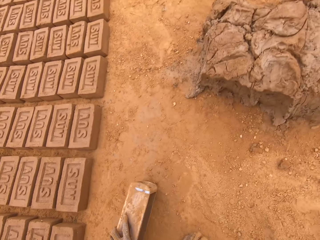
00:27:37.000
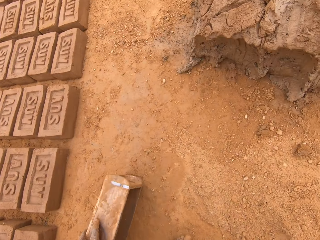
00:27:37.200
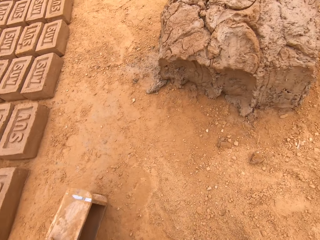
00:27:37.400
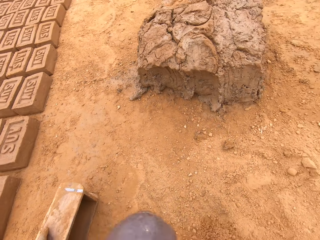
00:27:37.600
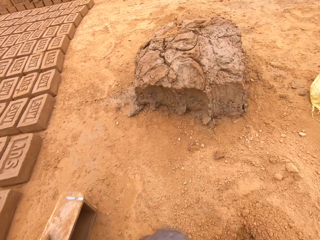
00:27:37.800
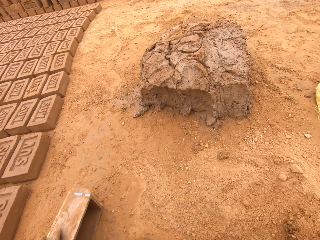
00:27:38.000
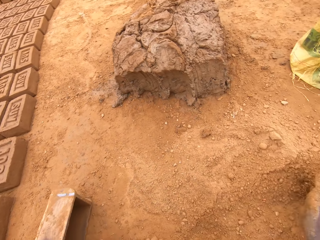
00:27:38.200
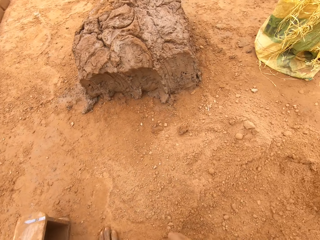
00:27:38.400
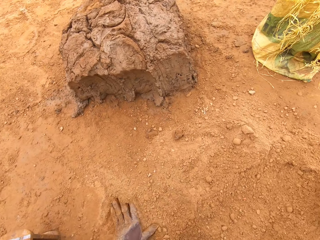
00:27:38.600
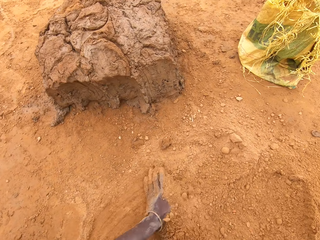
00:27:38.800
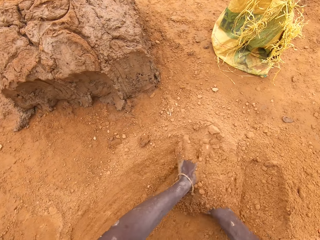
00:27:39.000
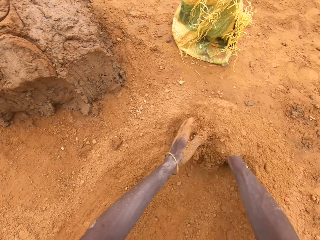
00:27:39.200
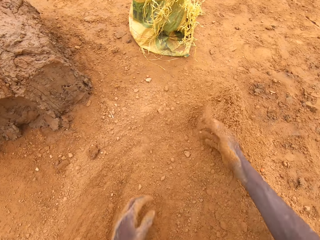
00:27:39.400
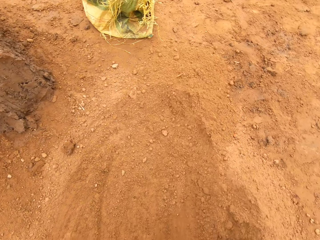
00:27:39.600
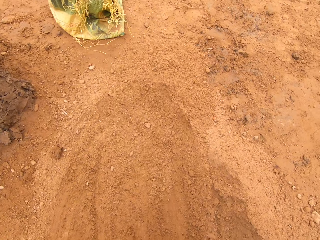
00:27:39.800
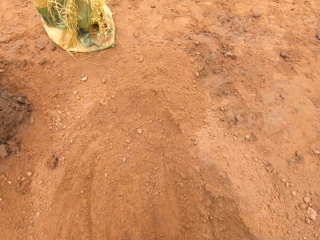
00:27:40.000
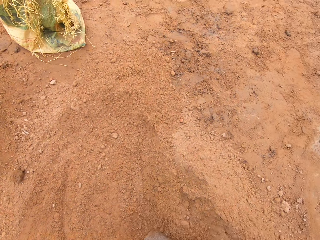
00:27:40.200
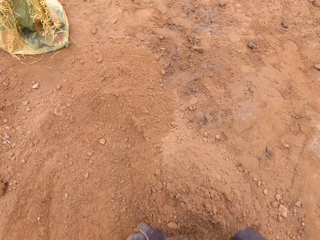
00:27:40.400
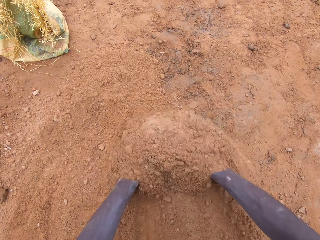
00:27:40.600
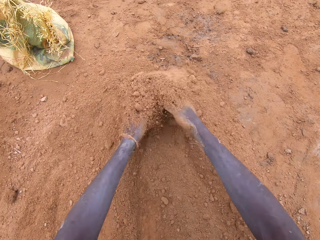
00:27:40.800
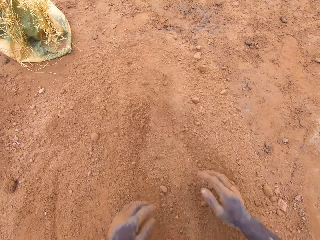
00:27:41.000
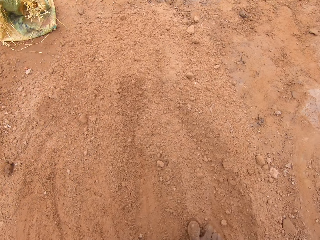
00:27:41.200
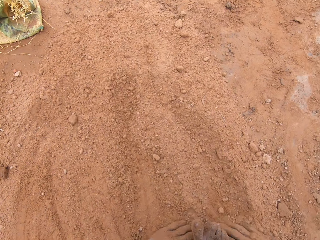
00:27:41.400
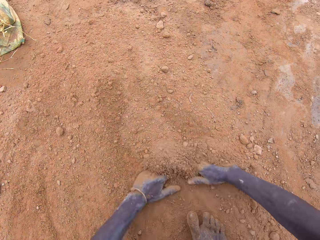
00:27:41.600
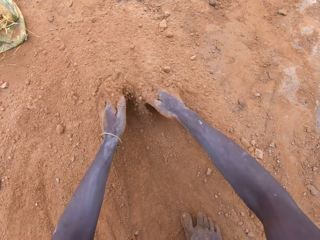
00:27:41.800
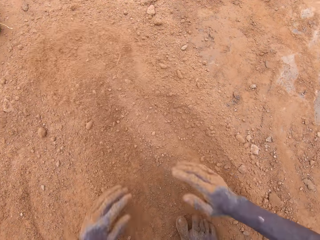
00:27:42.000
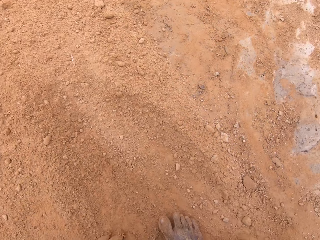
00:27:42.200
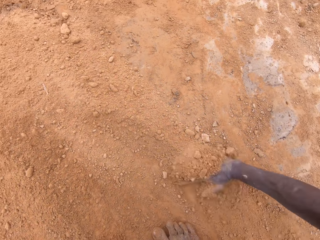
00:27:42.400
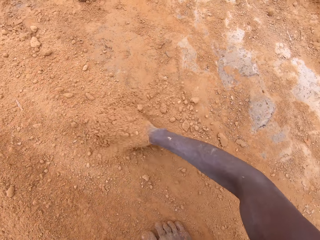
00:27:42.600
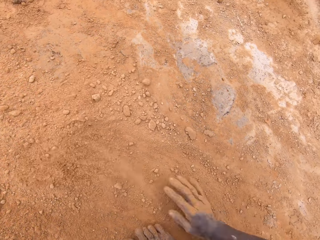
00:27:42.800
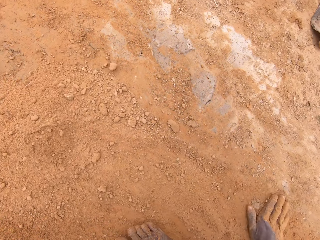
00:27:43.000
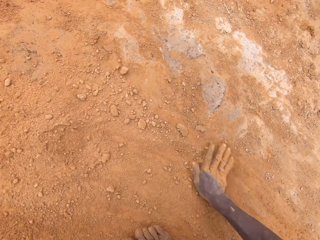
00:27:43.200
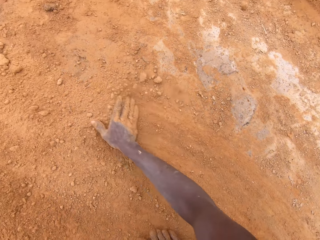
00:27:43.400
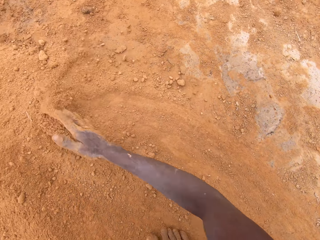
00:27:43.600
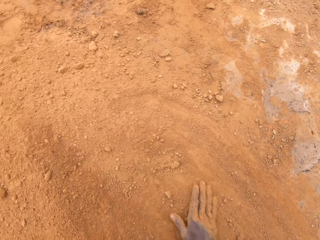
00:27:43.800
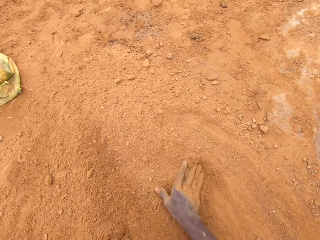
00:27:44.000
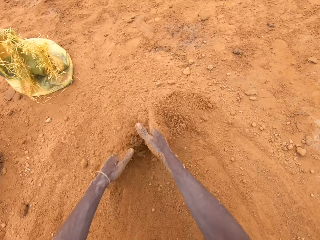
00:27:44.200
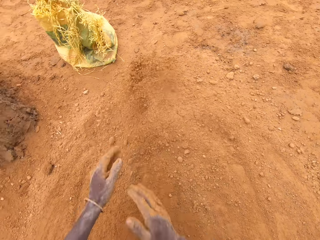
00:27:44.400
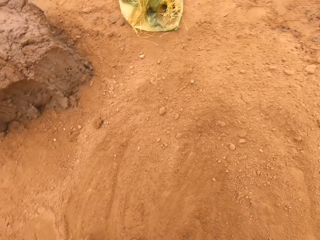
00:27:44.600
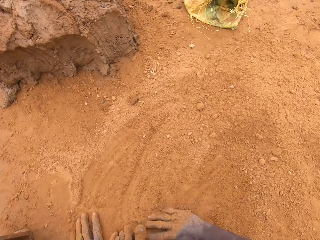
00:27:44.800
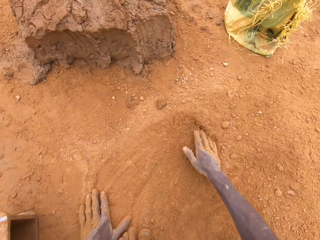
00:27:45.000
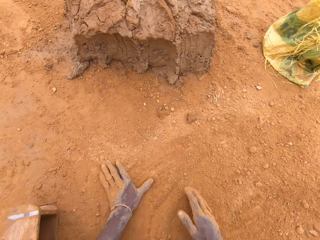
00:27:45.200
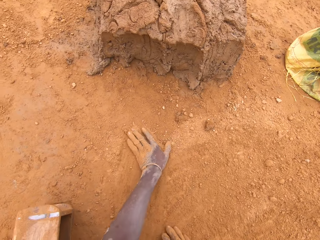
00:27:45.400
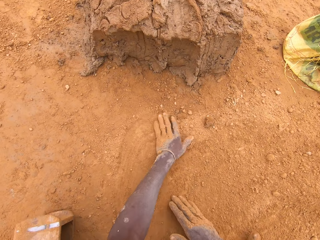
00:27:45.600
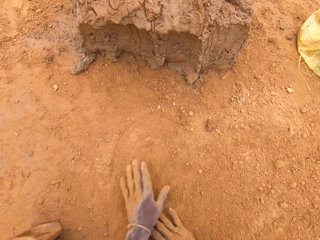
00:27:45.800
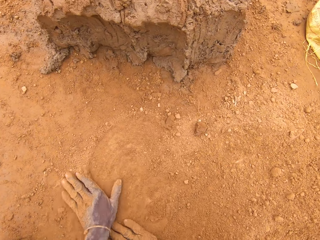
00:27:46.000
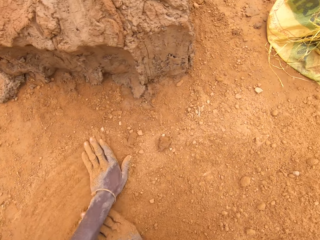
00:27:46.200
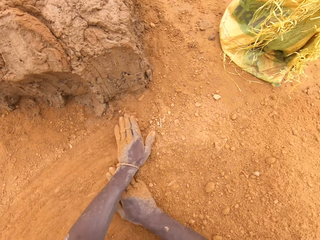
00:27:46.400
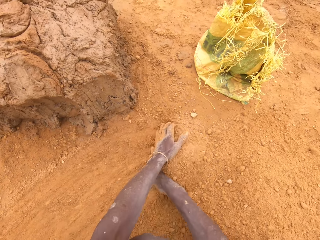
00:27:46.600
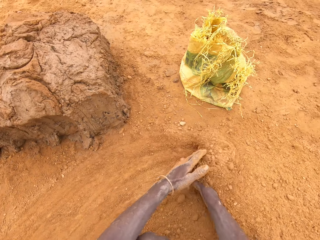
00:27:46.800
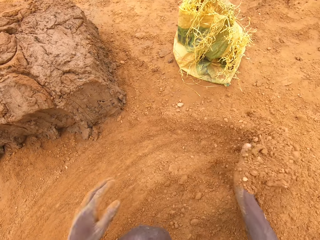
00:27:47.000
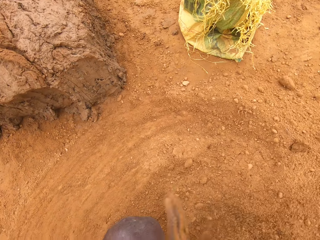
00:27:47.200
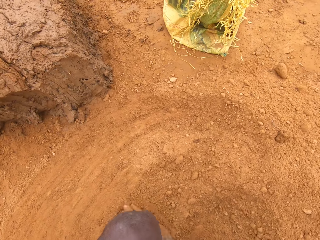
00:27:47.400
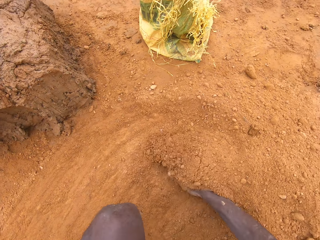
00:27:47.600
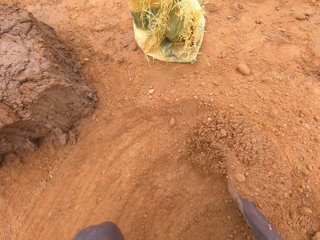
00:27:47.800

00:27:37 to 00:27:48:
The camera wearer places the box on the ground. He spreads sand on the ground. He moves soil with his hands.

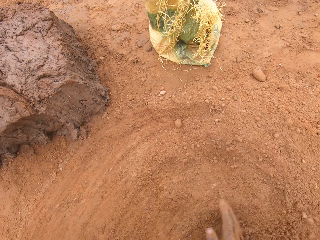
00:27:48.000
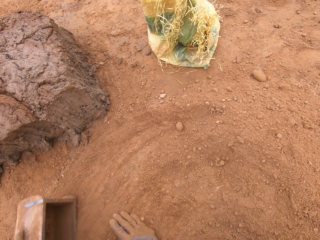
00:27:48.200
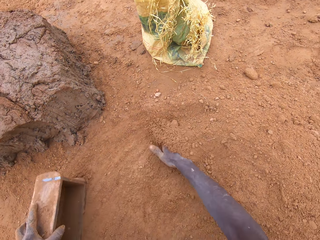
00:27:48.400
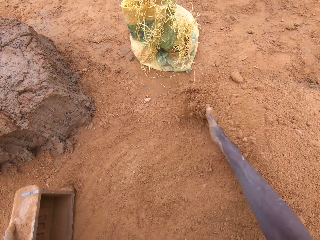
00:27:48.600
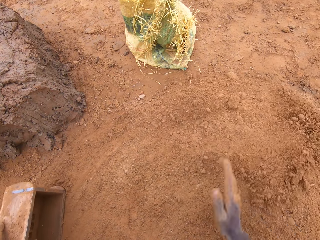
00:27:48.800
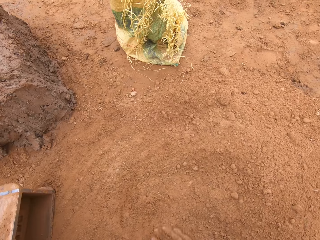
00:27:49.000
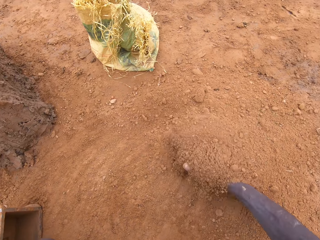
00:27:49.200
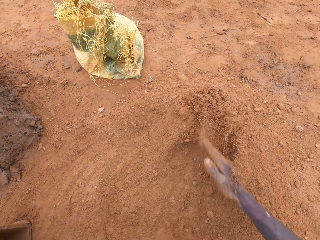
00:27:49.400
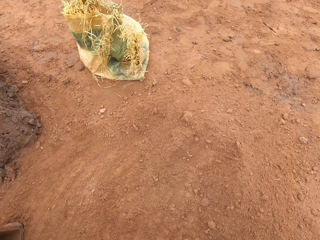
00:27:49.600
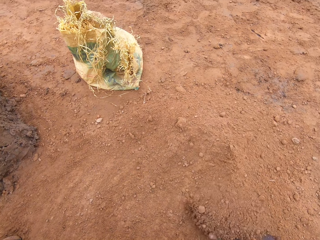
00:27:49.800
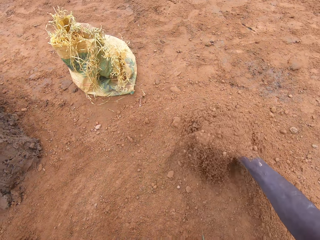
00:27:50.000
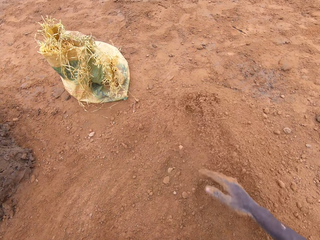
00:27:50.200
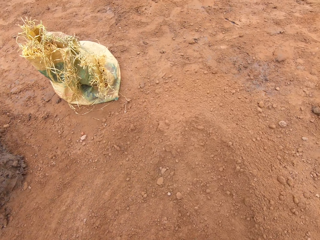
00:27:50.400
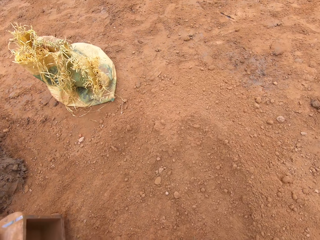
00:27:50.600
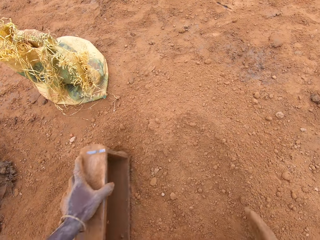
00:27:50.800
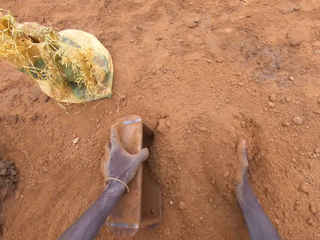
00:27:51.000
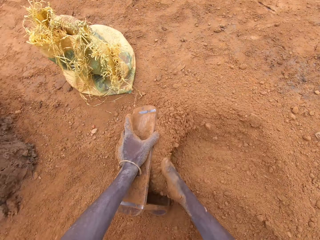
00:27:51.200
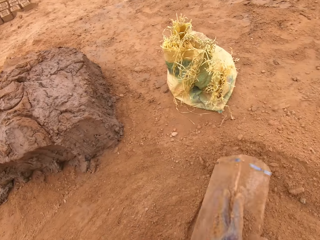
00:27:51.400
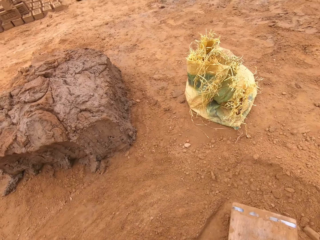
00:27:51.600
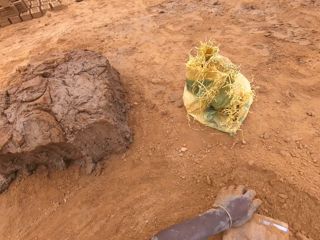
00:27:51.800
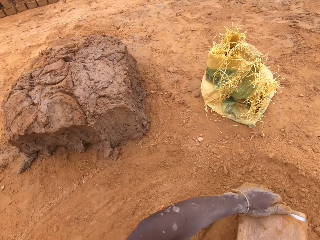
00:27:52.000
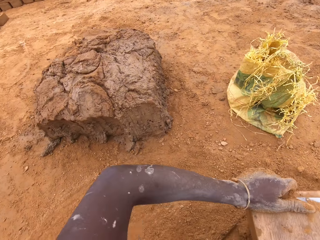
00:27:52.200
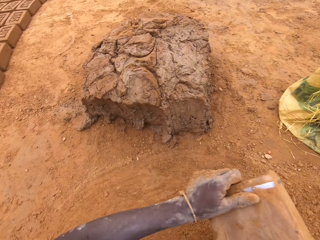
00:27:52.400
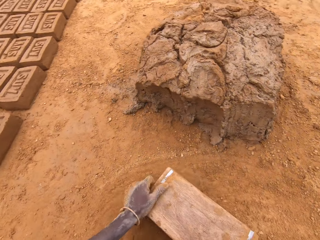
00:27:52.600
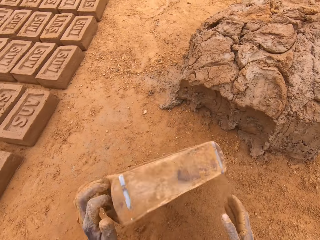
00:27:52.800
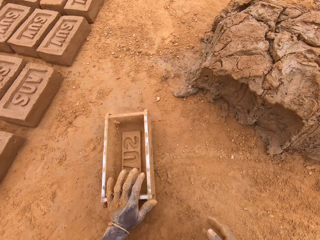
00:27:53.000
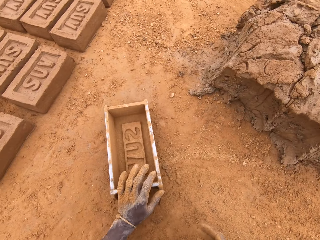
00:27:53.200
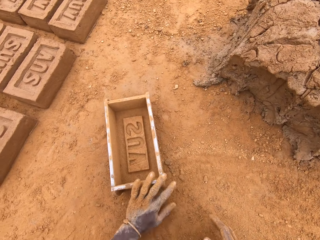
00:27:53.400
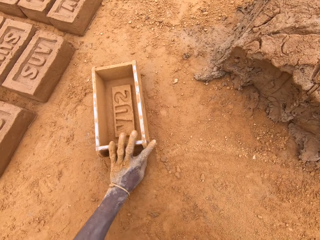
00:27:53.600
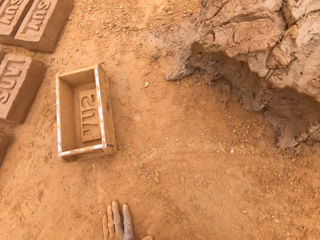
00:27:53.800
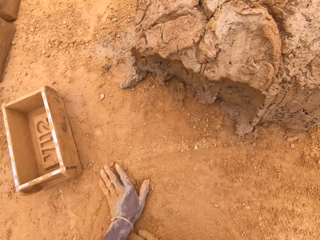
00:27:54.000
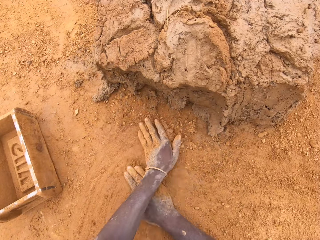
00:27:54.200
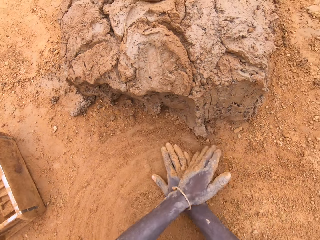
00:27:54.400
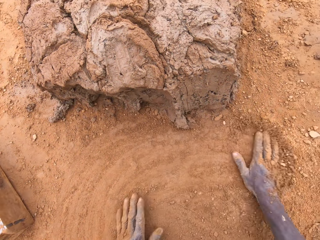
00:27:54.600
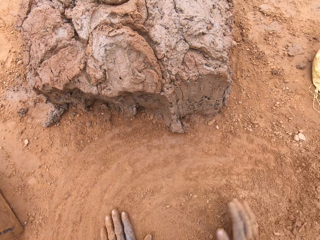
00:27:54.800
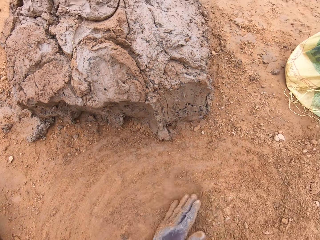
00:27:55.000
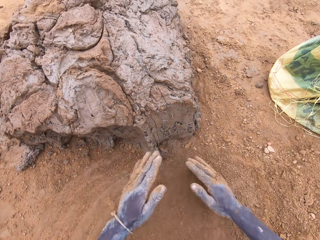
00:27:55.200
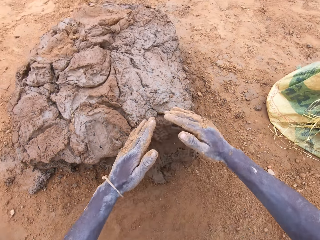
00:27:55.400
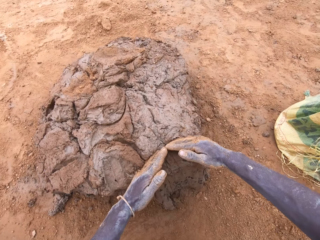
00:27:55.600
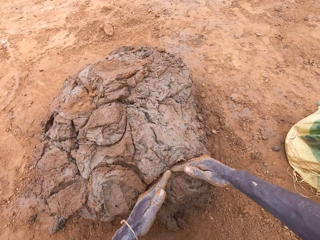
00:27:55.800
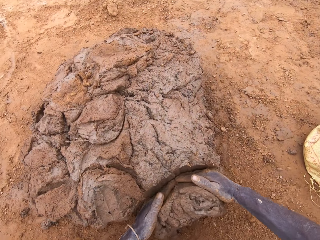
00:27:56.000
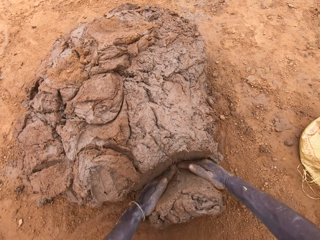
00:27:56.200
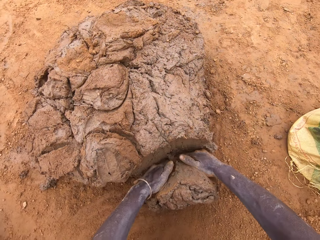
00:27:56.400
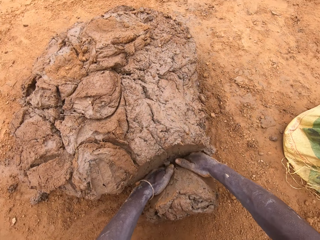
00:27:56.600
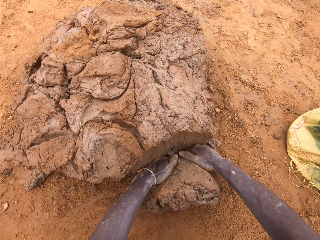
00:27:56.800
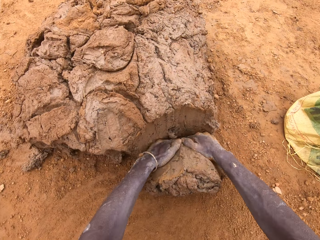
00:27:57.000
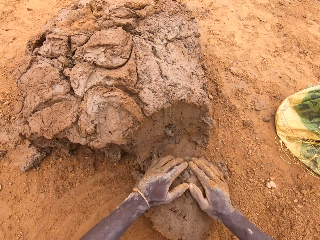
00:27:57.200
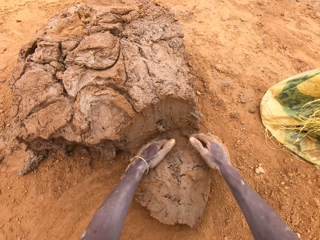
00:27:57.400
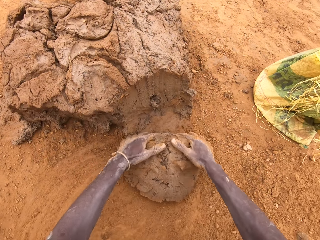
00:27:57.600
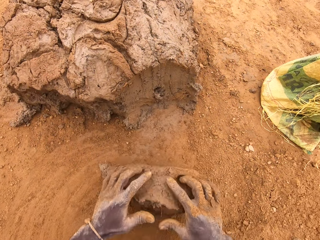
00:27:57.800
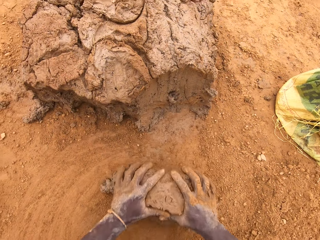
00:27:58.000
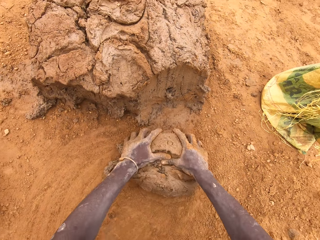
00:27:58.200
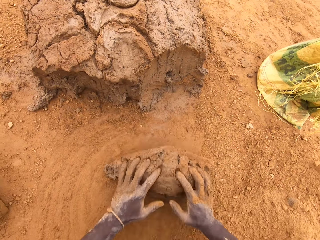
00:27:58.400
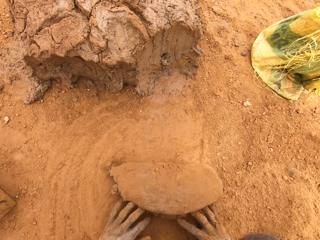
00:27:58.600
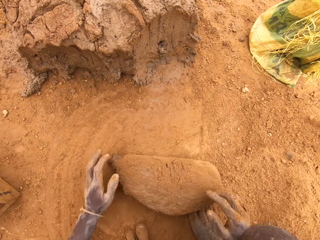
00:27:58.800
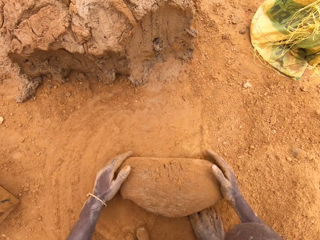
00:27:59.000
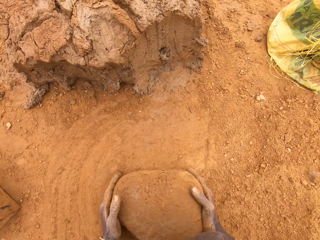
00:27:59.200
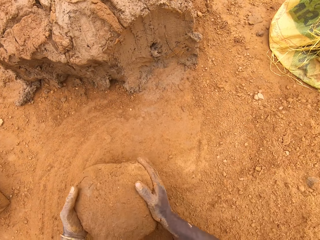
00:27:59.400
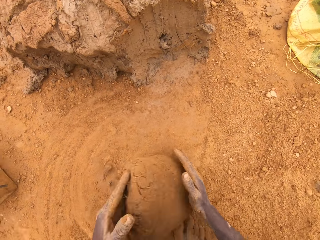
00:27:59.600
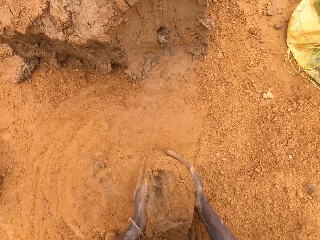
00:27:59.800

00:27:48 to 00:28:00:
The camera wearer puts sand in a brick mould or box. They pour the sand on the ground. They move the box. They spread the sand on the ground. They rub hands on the ground. They scoop clay with the hand. They cut mud on the heap of mud. They mould the mud on the ground.
